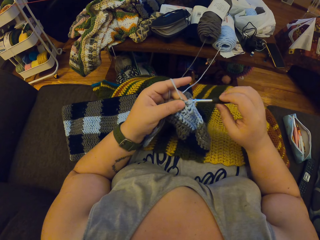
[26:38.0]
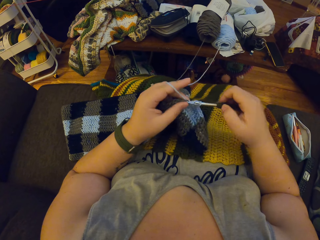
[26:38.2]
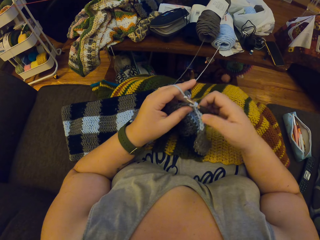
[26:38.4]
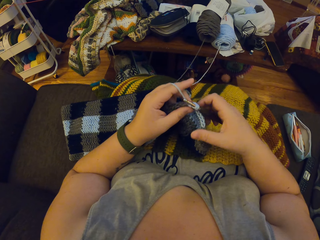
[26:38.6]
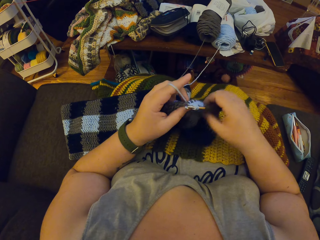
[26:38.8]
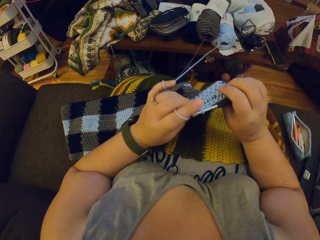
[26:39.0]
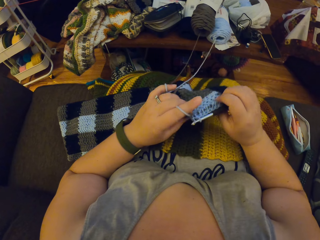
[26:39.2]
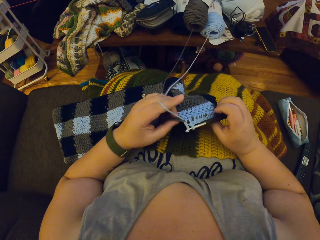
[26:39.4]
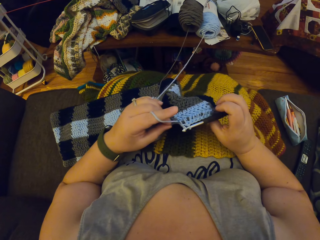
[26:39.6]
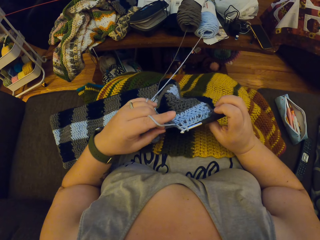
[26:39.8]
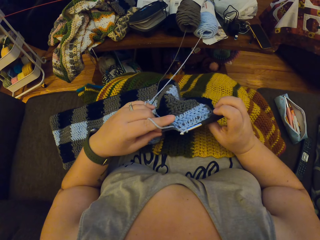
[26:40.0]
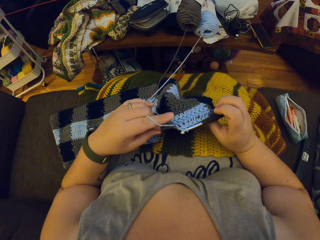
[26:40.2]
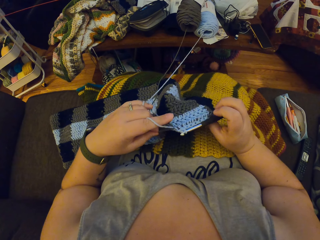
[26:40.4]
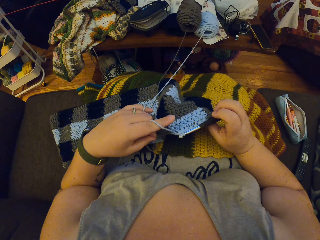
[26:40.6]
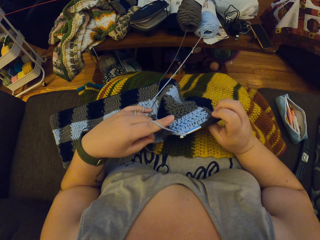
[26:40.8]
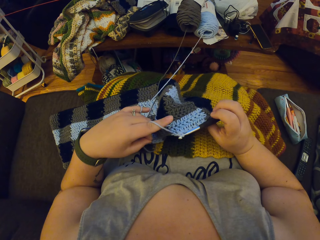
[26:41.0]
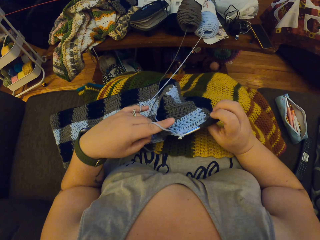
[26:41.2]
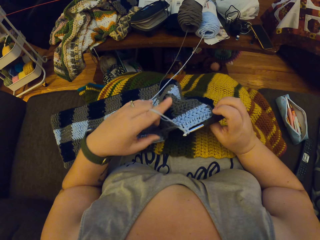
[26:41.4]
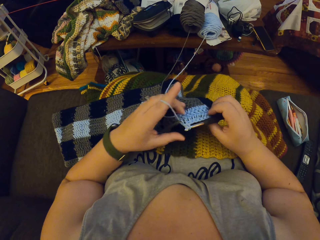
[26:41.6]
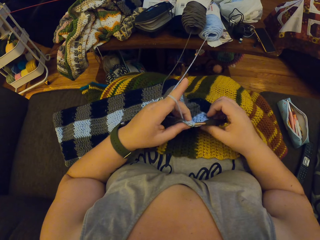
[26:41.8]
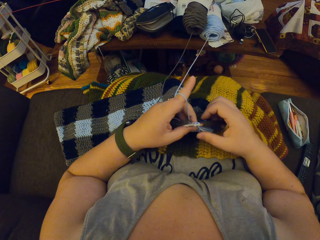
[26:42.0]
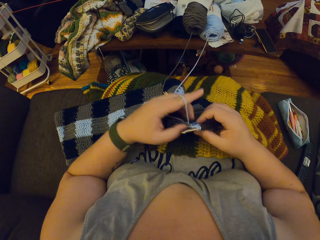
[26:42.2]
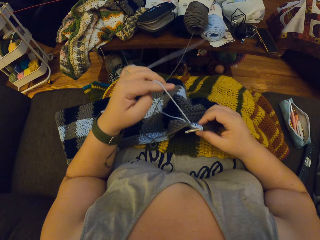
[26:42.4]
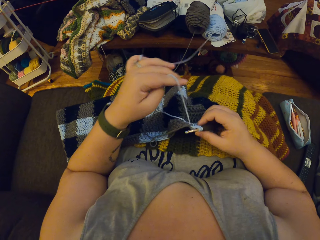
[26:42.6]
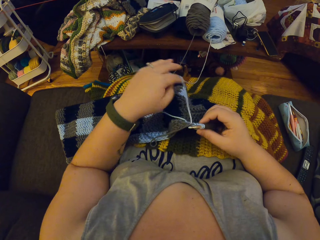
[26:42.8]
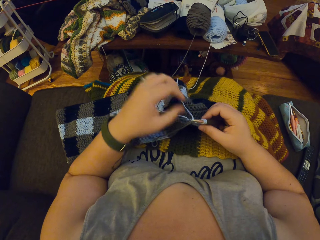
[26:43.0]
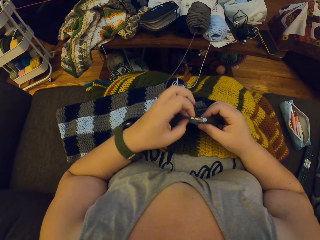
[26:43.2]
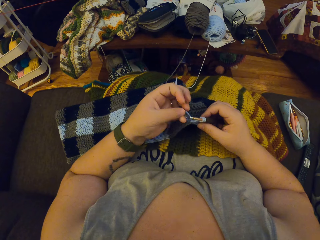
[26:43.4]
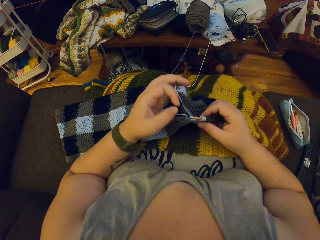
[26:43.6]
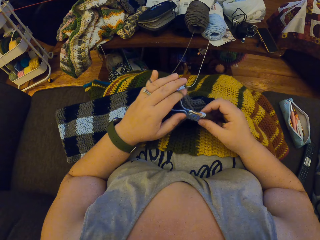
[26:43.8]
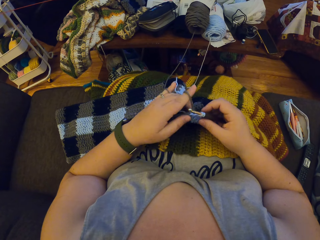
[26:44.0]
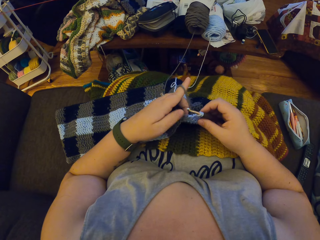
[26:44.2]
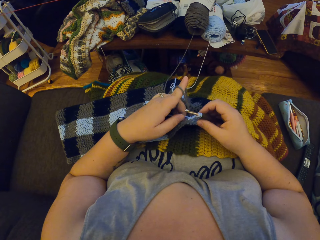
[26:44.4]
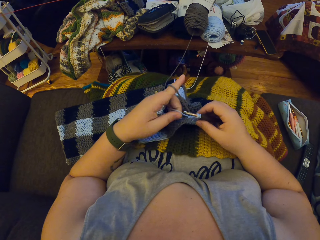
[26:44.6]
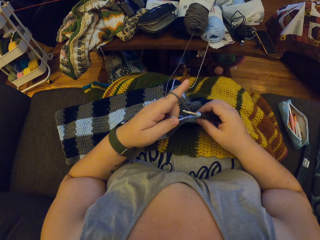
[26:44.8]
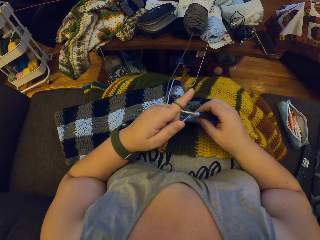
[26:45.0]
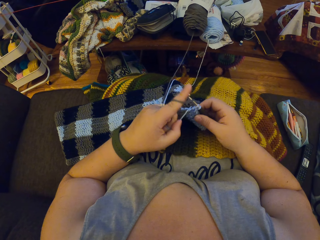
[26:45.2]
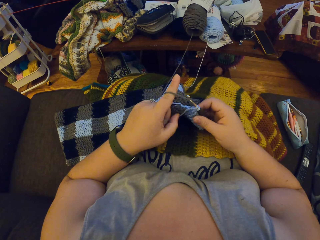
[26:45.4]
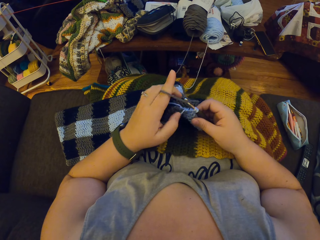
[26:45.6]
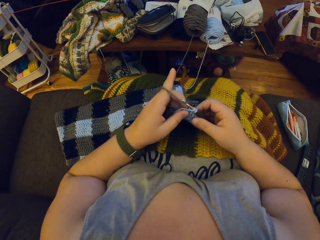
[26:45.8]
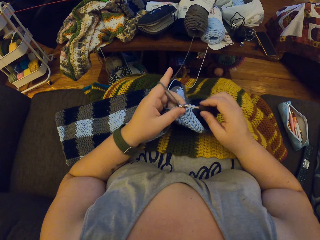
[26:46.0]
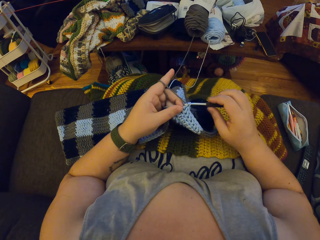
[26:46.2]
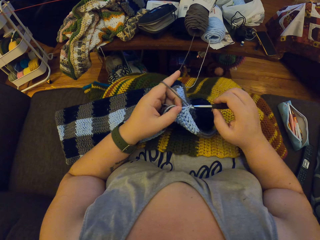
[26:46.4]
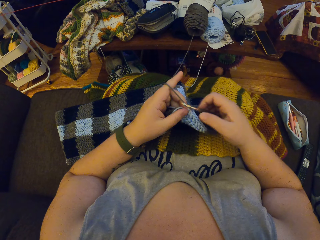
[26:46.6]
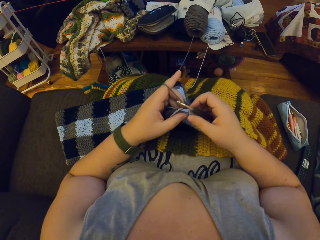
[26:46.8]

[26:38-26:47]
The camera wearer turns the fabric. She pulls the other thread. She untwirls the blue yarn round her left hand. She twirls the black yarn on her finger round her left hand. She pulls the blue yarn with her left hand. She crochets with the black yarn.

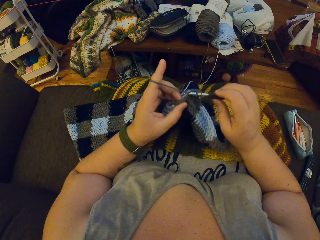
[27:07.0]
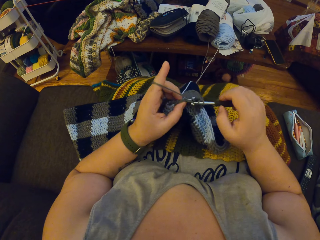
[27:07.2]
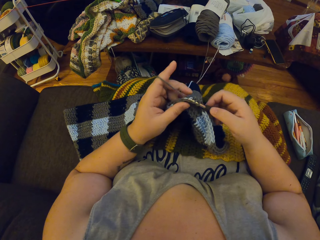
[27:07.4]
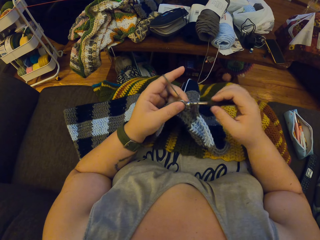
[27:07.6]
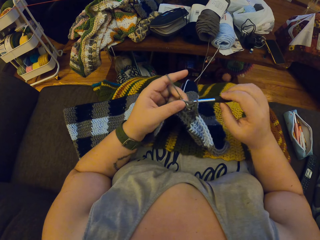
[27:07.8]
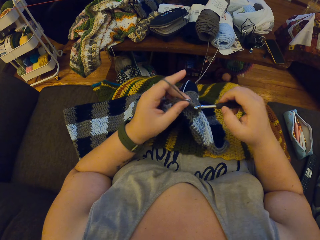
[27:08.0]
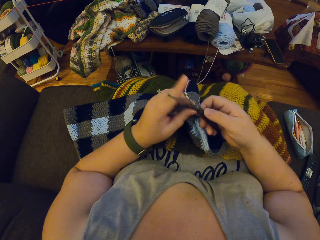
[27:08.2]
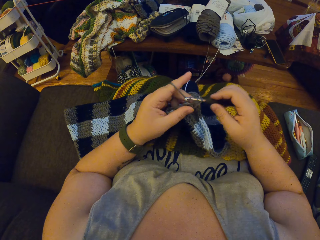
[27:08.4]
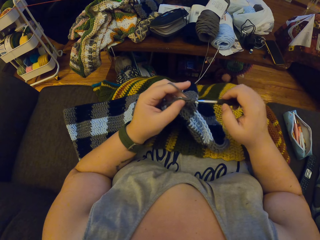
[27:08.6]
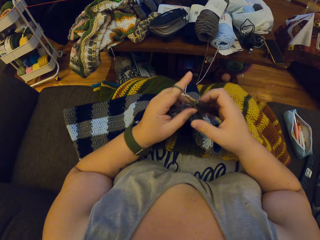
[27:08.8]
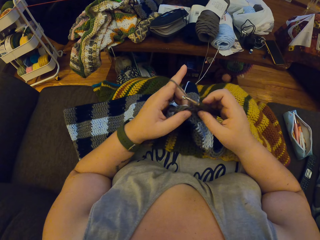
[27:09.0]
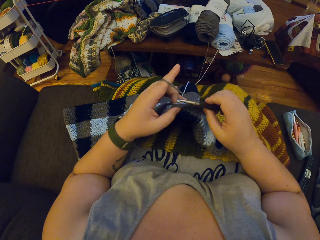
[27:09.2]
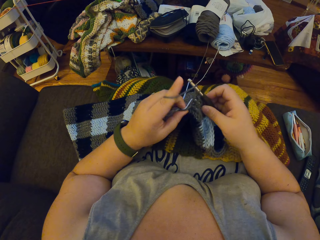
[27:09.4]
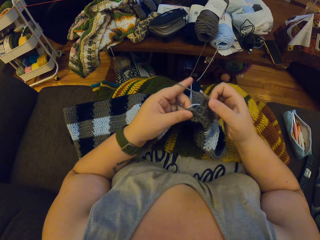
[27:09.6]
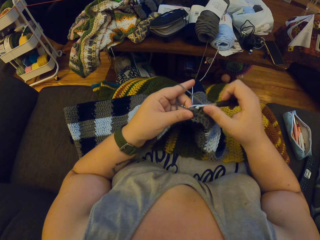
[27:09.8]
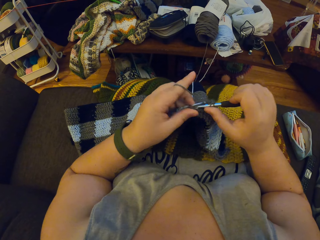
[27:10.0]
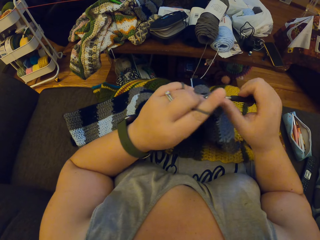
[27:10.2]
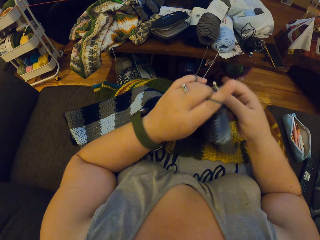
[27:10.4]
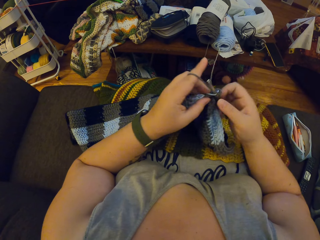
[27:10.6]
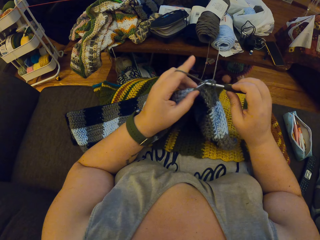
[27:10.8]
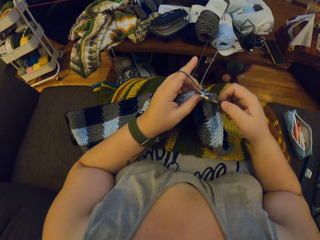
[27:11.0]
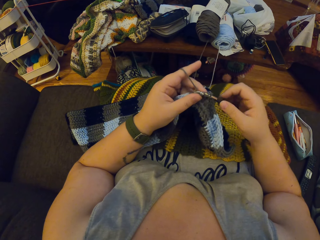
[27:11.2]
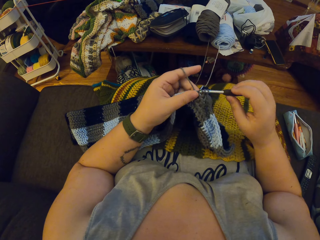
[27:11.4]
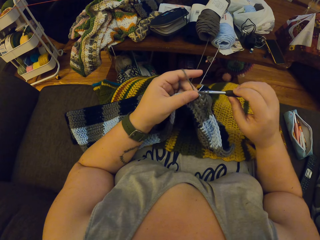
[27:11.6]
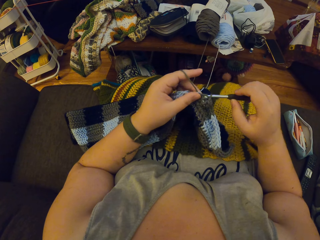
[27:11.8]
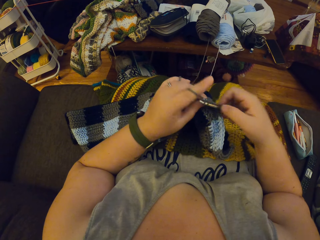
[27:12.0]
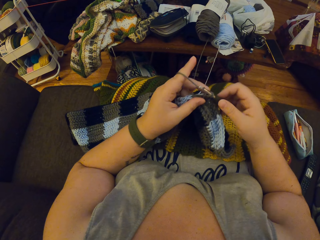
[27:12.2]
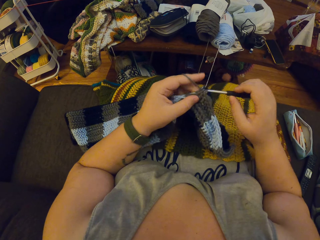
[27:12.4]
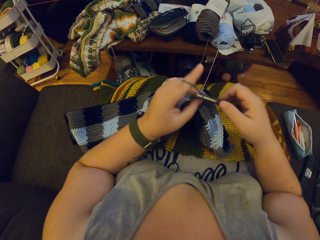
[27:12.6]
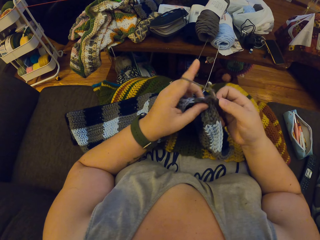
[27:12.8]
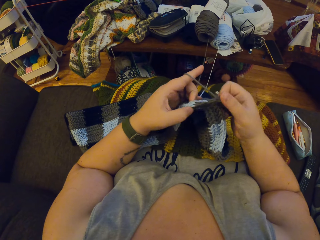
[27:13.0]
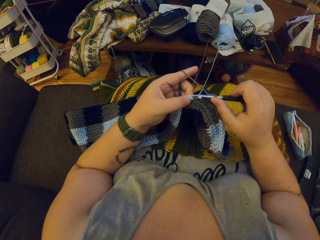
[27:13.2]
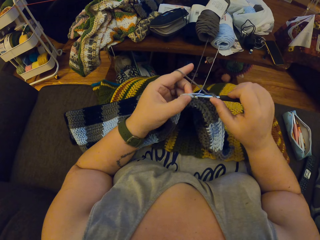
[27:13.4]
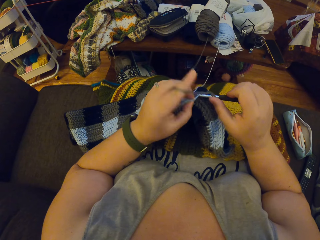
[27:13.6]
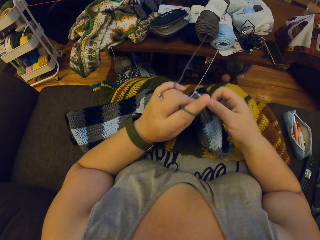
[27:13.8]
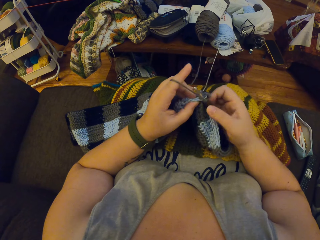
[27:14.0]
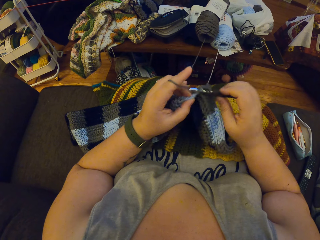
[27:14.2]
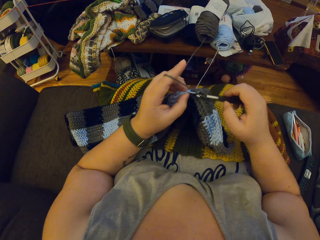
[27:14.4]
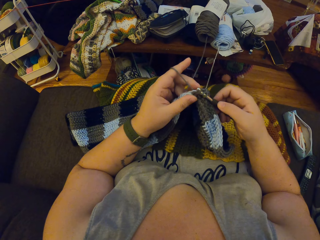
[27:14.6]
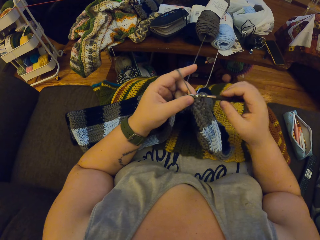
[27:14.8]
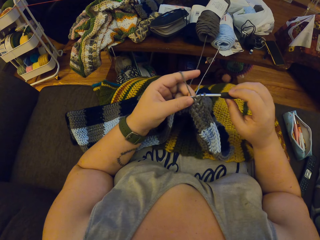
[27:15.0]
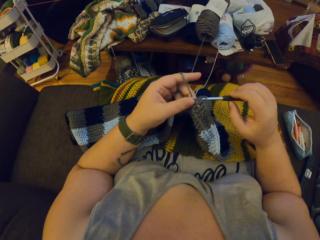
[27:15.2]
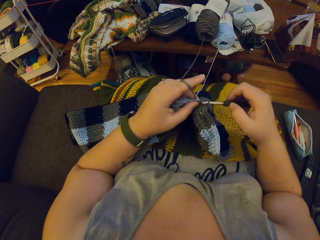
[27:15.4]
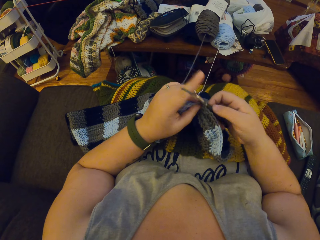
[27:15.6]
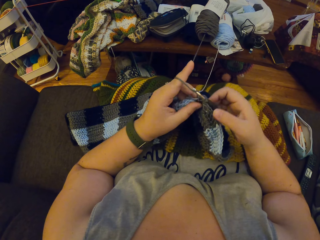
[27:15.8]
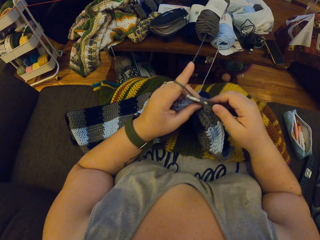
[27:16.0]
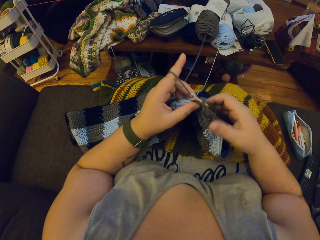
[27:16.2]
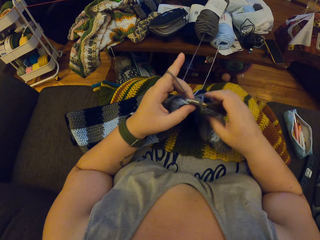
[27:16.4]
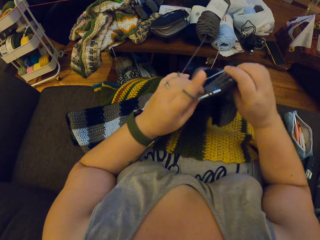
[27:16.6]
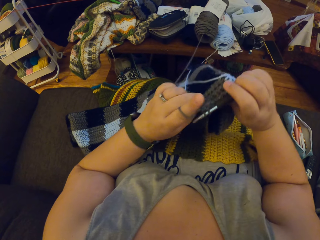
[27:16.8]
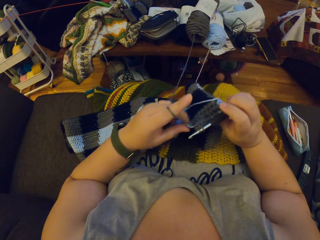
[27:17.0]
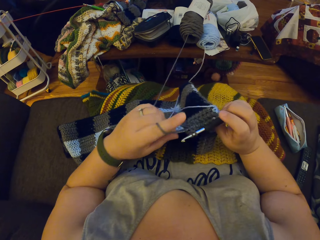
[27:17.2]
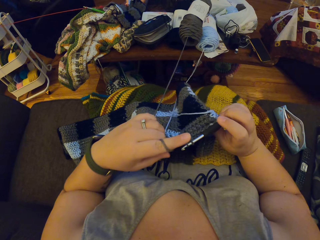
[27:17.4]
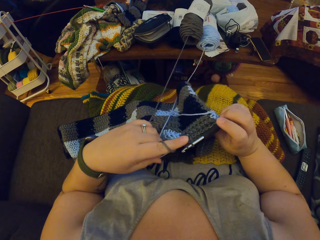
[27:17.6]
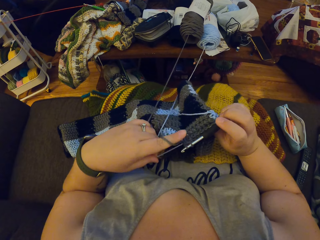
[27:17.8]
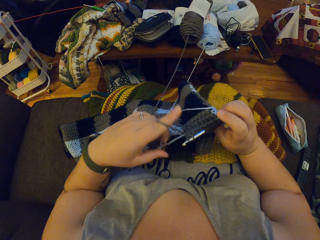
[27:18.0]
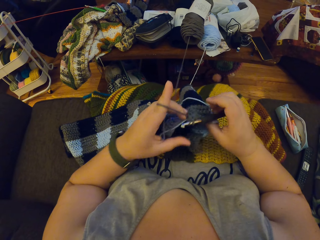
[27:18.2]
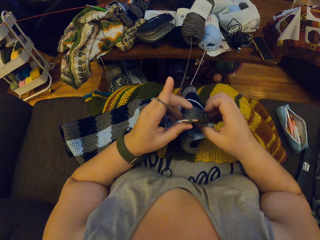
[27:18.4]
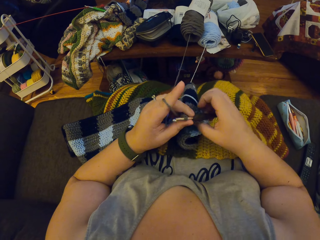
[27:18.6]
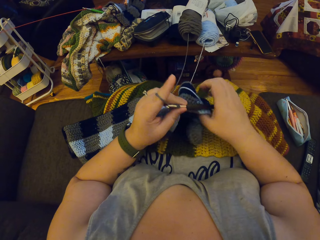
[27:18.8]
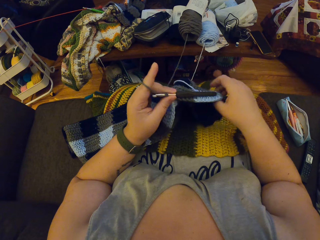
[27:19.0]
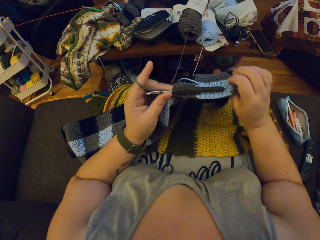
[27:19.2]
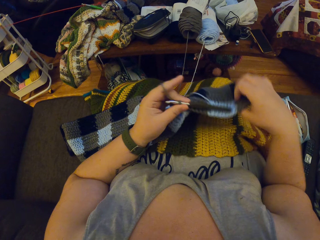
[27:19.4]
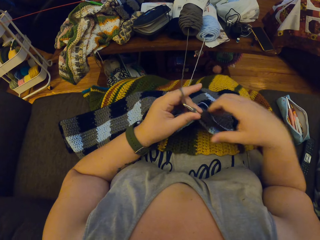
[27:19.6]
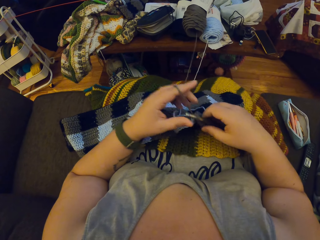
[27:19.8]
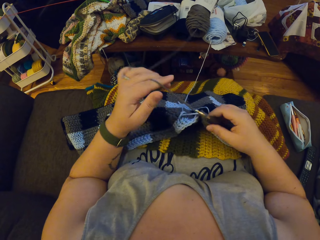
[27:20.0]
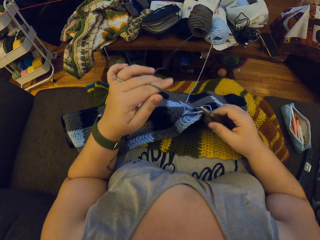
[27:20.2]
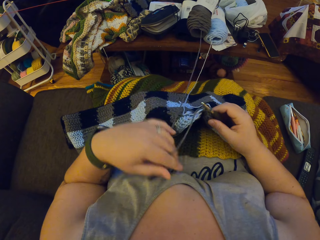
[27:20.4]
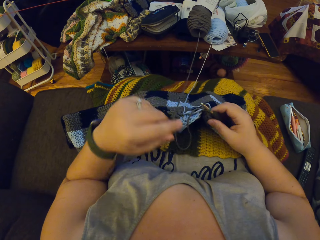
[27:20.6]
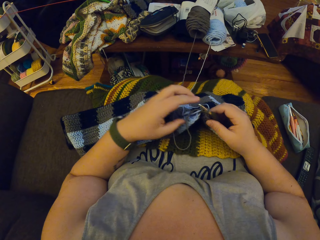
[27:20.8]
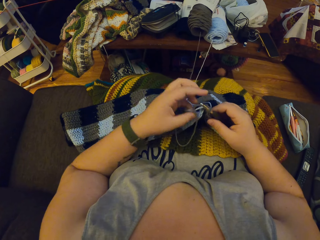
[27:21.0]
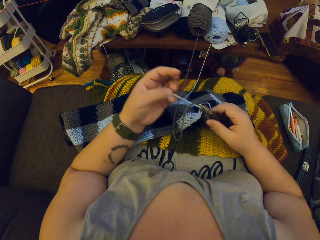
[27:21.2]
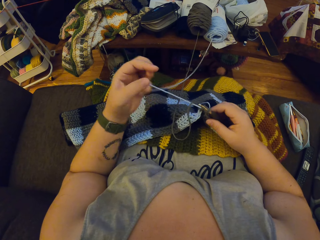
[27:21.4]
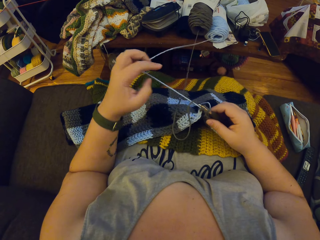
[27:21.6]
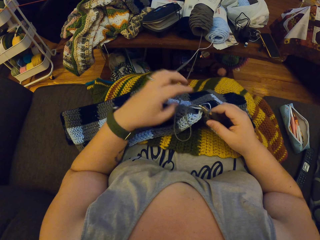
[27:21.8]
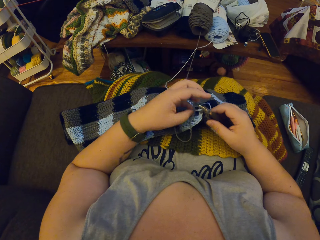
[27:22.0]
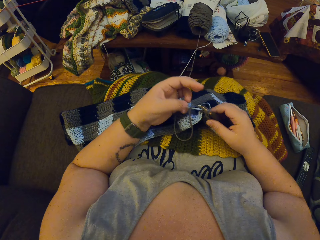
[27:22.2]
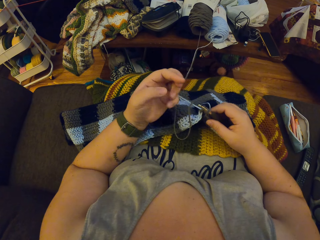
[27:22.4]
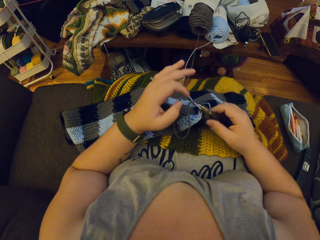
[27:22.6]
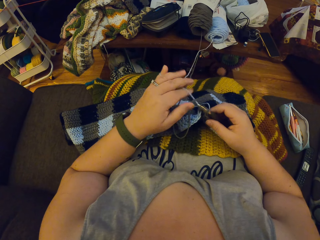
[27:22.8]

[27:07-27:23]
The camera wearer adjusts her left hand. She adjusts the crochet with her left hand. She pulls a blue yarn with her left hand. She adjusts the crochet with her left hand. She untwirls the black yarn from her left hand. She twirls the blue yarn around her left hand. She sorts the knitting thread.
